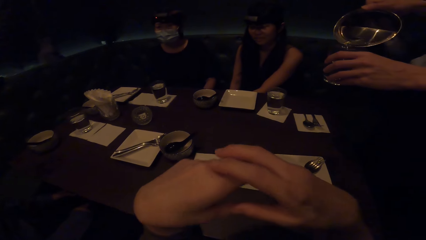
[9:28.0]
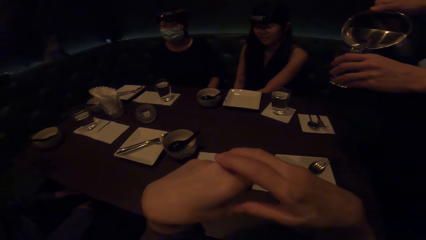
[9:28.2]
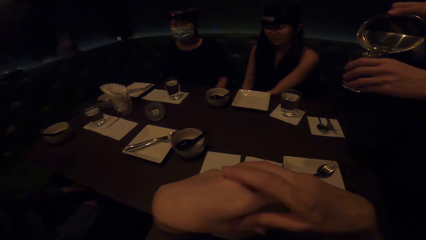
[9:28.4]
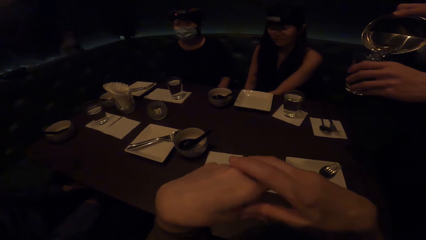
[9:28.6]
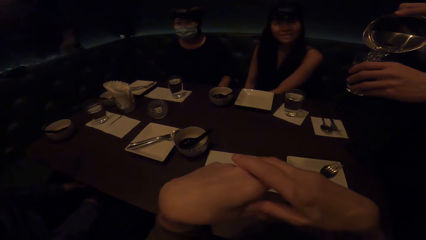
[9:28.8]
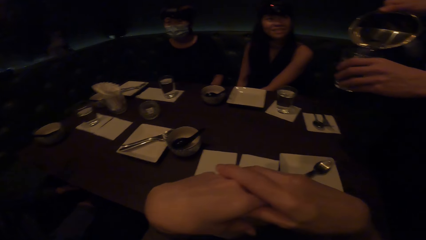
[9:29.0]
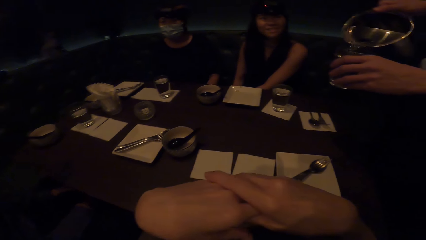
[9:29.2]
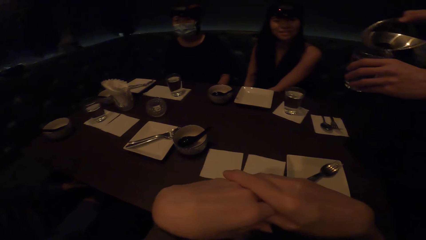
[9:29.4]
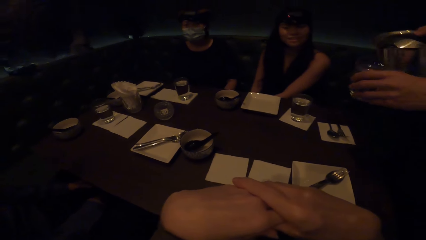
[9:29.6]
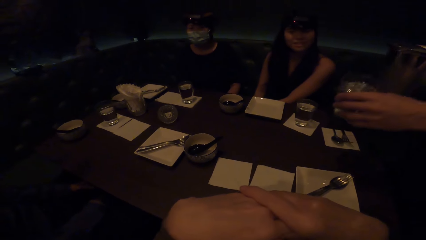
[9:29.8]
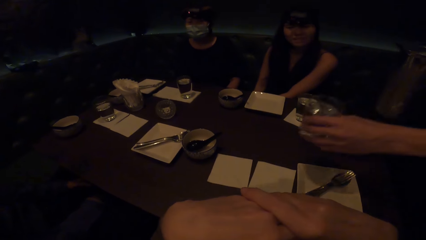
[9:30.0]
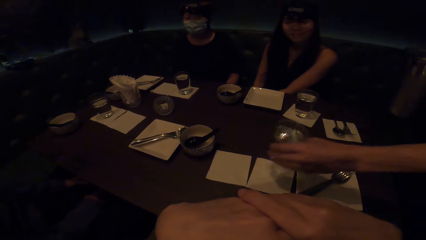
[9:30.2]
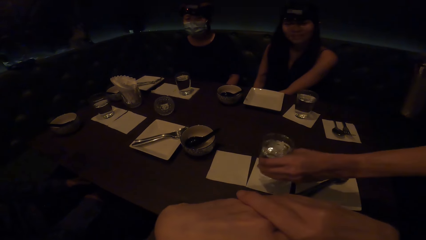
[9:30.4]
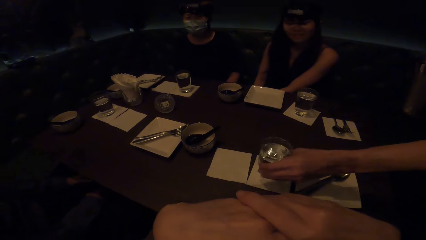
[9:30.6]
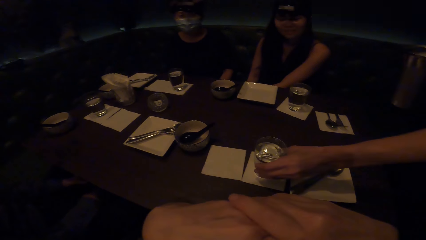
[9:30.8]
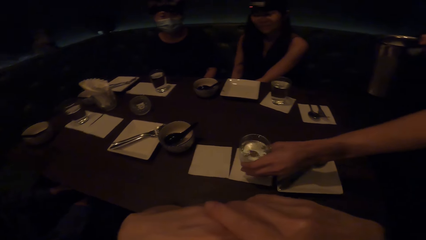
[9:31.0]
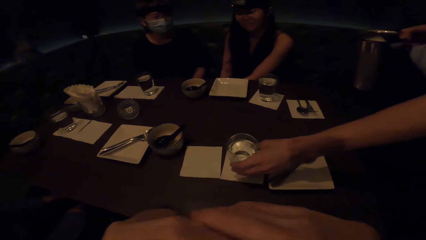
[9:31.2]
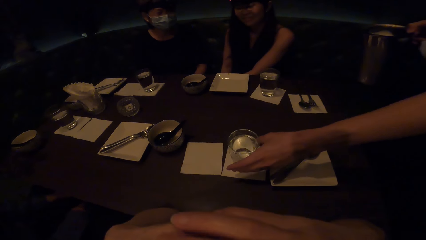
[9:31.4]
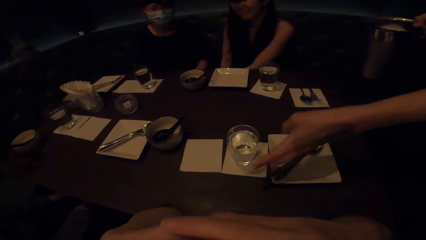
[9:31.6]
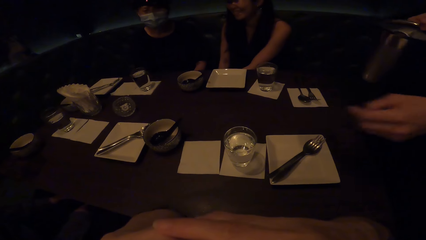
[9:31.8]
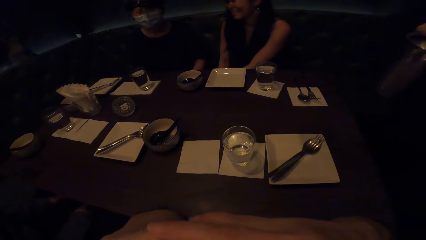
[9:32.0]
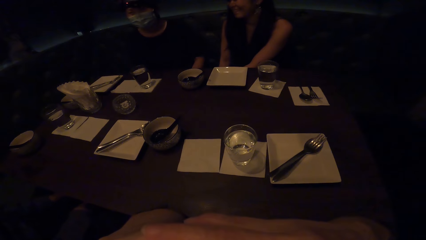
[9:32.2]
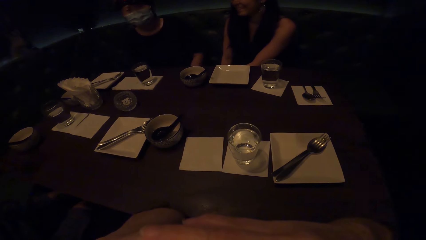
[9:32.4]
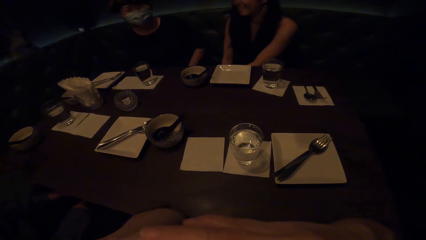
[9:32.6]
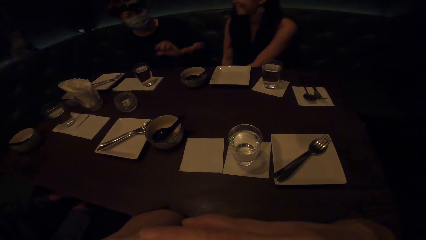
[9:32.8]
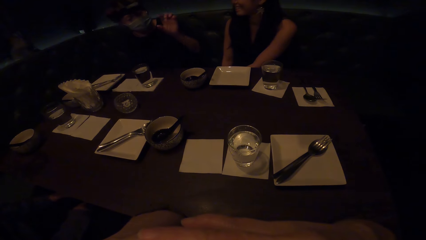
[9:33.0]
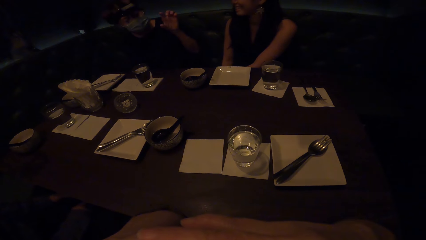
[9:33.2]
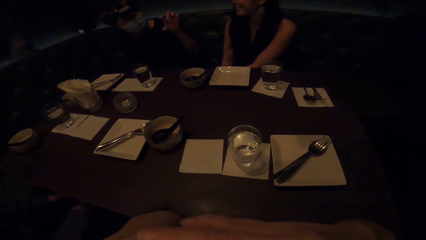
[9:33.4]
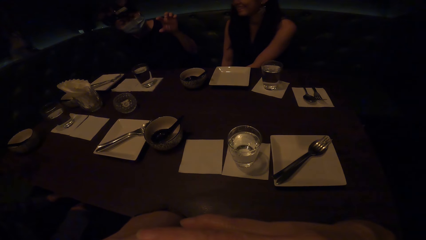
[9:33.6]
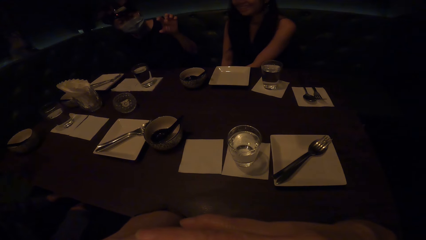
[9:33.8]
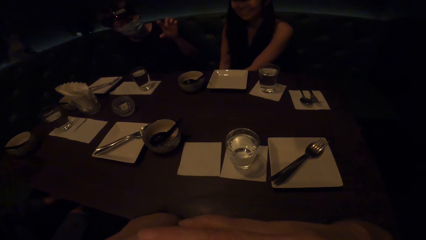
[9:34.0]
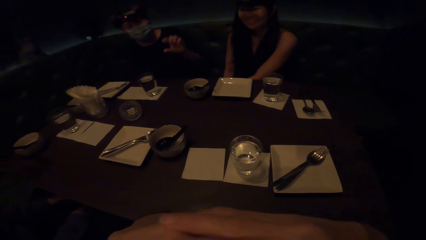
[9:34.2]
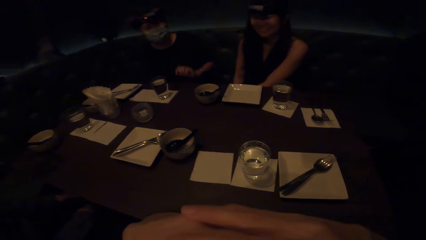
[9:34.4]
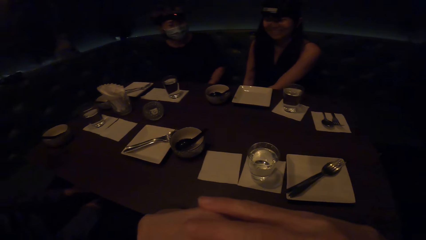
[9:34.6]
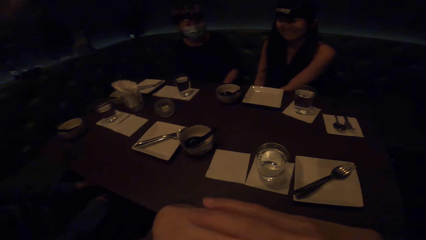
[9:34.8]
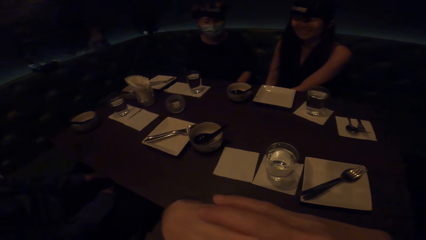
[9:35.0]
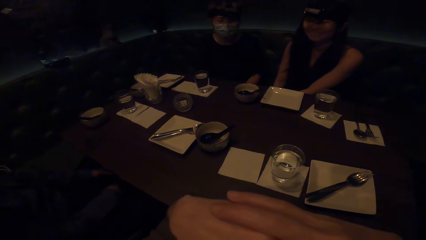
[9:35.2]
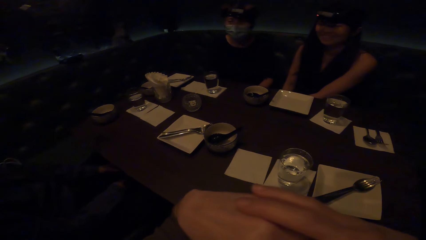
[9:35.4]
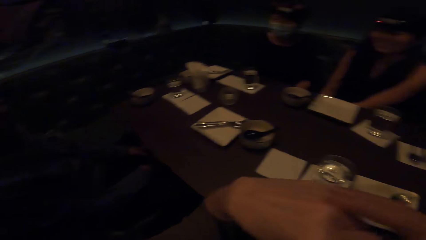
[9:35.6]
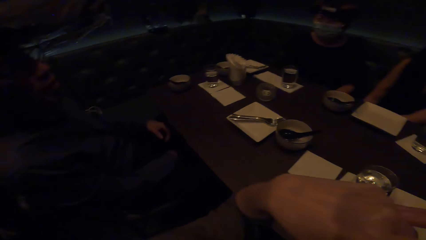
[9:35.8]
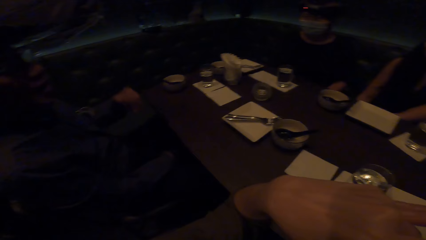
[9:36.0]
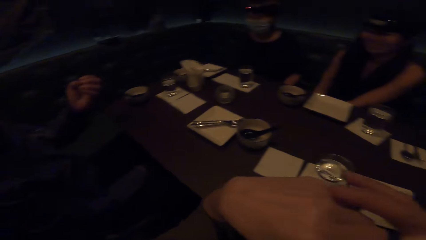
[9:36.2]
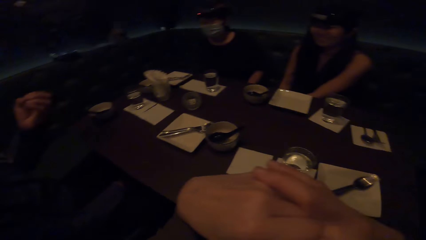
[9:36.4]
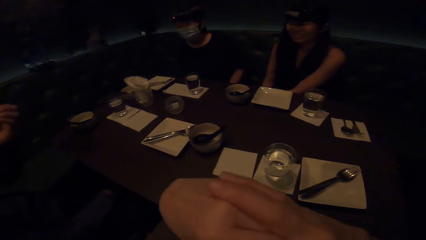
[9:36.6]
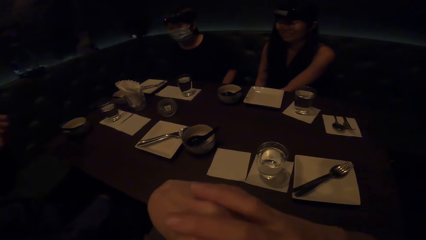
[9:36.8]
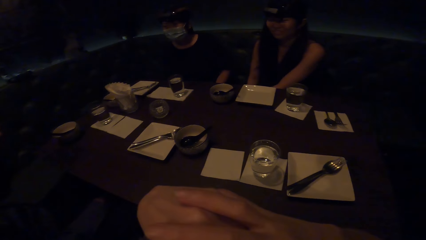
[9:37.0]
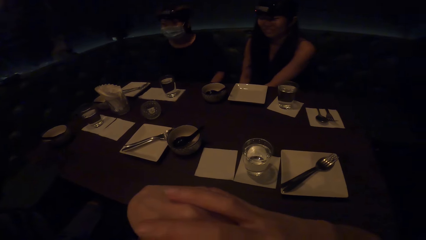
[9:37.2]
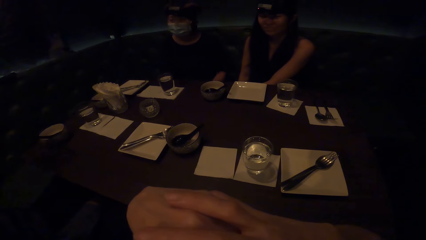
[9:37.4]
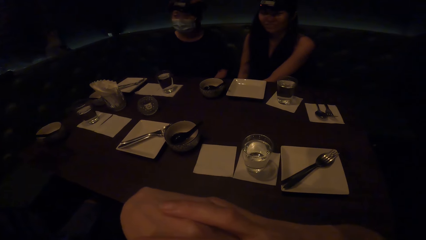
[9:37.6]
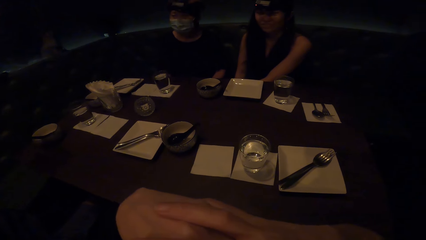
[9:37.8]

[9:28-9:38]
The camera wearer looks around. A person drops a water glass. The camera wearer interacts with people.

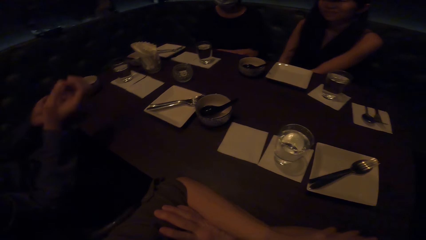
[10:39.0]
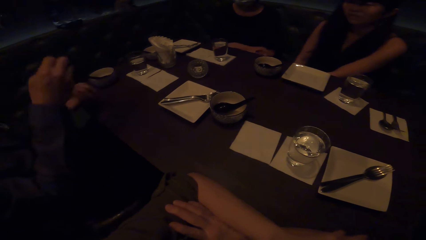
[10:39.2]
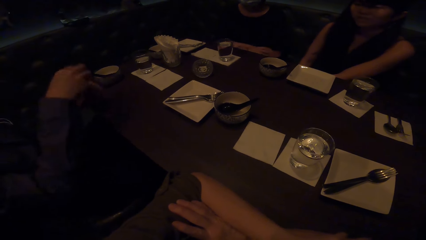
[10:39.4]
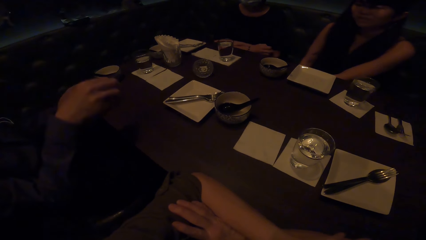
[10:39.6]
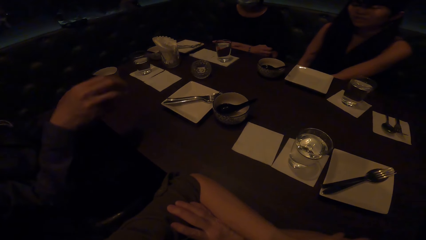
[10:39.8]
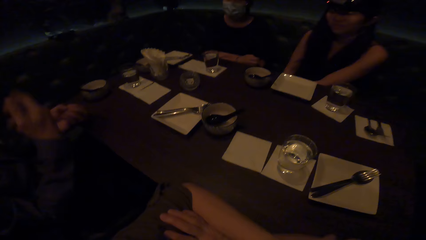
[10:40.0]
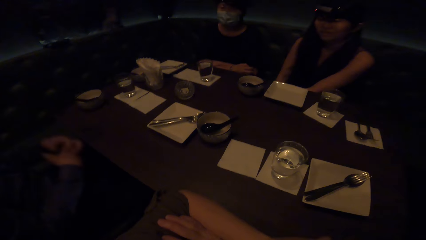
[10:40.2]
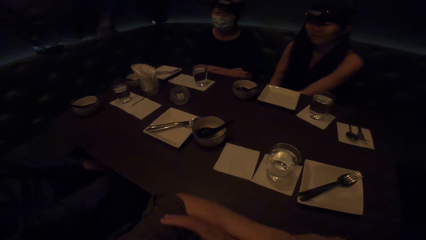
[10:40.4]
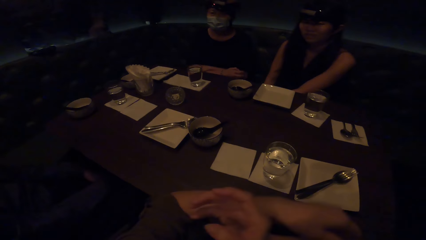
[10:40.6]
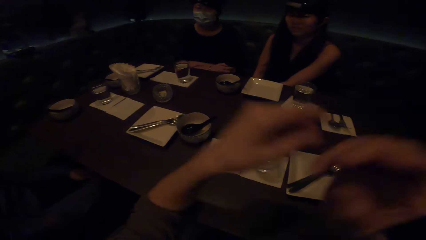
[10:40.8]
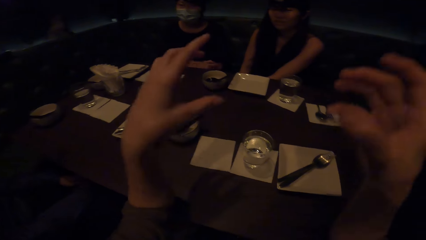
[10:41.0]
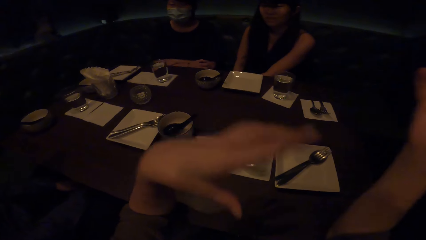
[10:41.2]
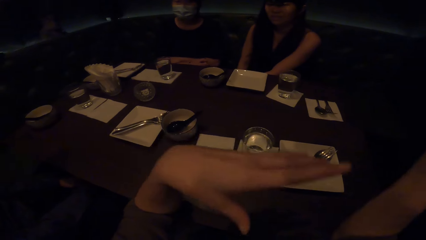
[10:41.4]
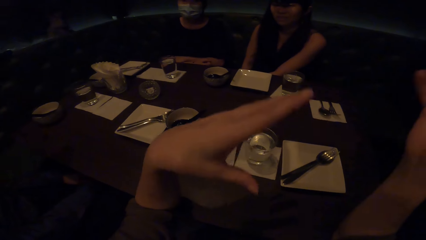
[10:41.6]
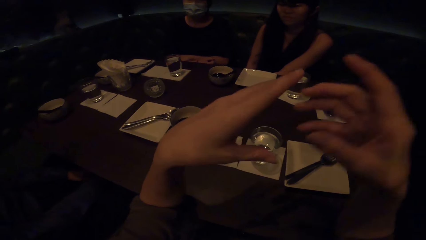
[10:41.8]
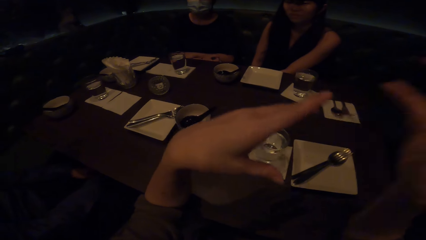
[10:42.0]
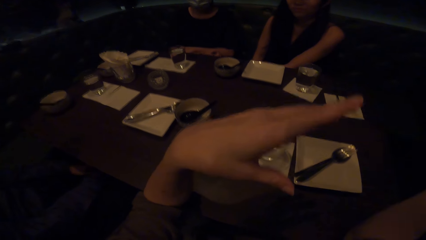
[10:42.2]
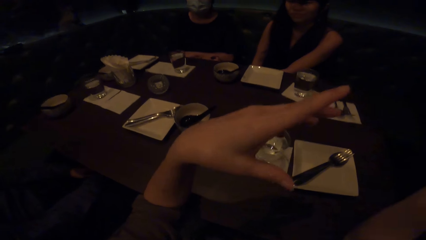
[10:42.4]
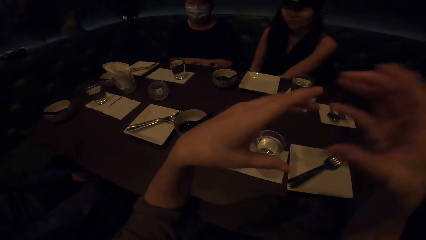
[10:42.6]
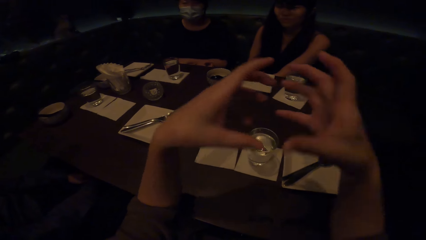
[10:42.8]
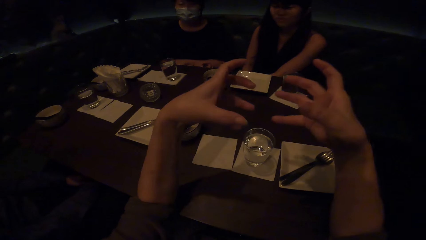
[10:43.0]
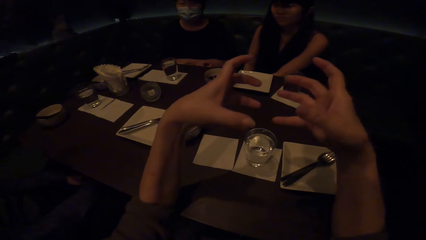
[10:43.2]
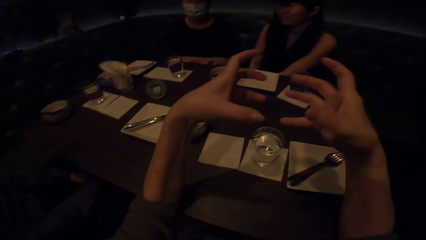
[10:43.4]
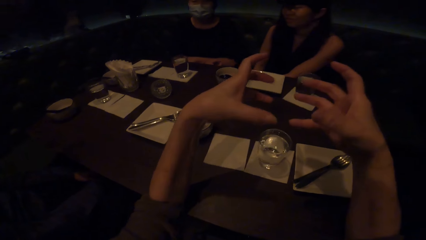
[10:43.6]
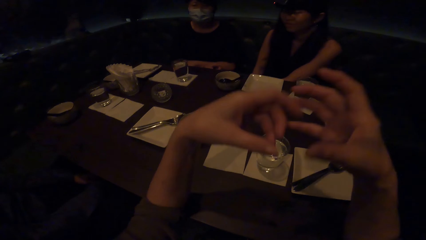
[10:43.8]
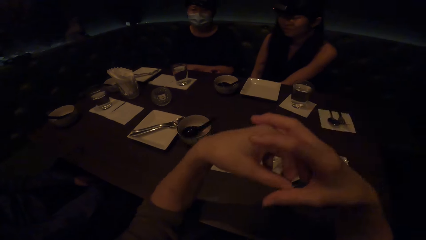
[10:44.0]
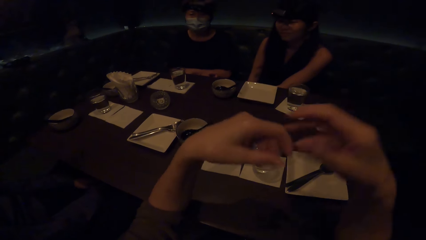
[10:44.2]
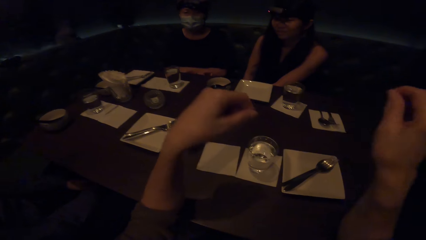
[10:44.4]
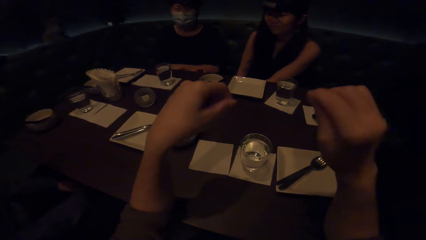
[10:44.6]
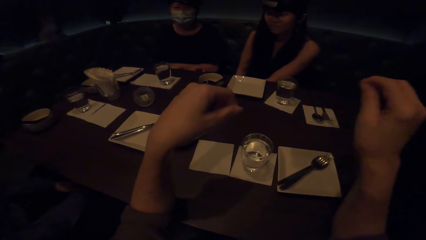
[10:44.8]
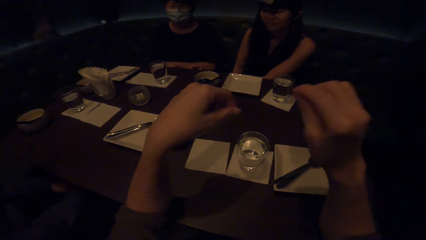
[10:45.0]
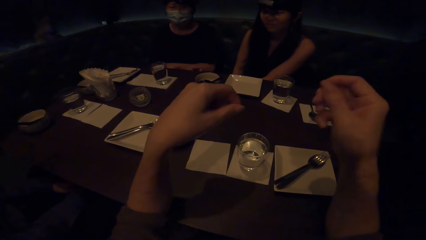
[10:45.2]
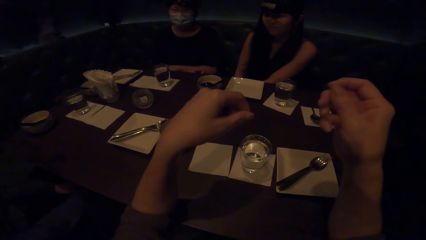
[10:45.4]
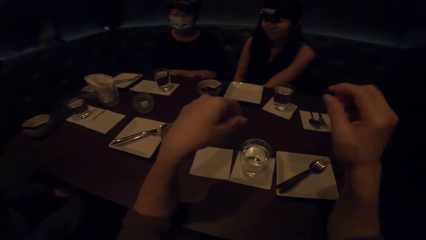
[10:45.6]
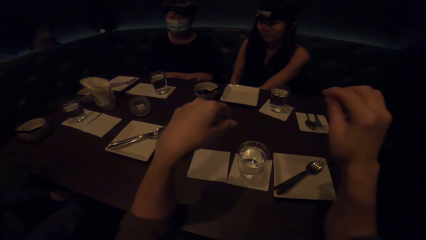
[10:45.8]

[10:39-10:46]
The camera wearer interacts with people.
